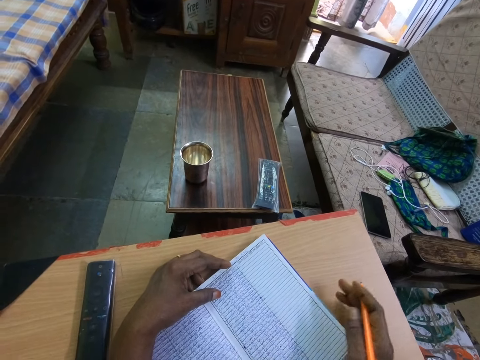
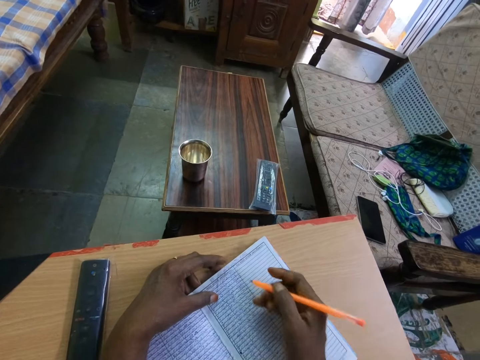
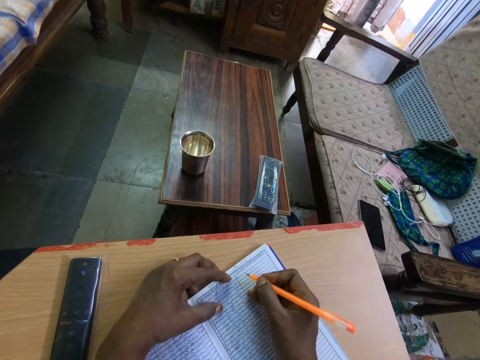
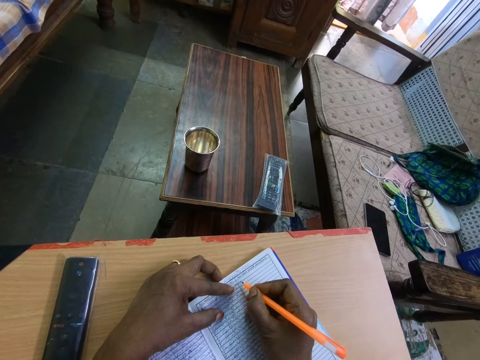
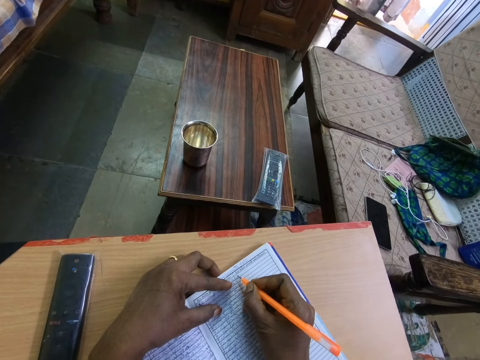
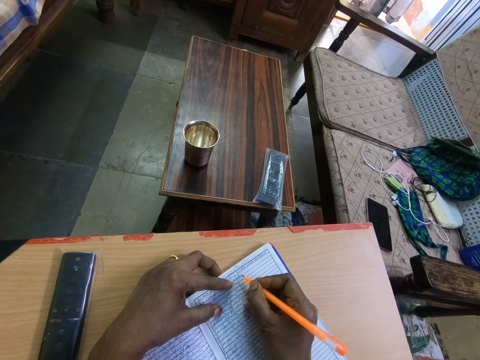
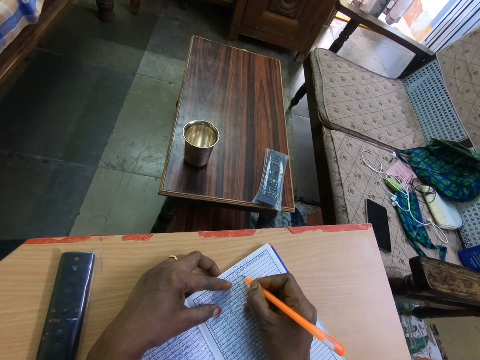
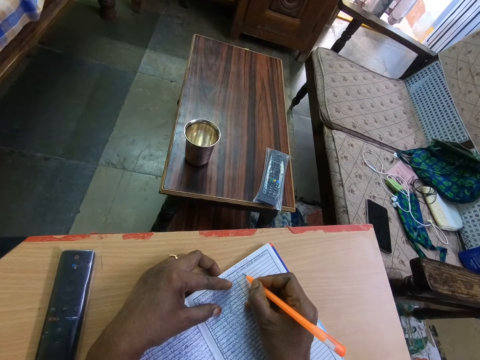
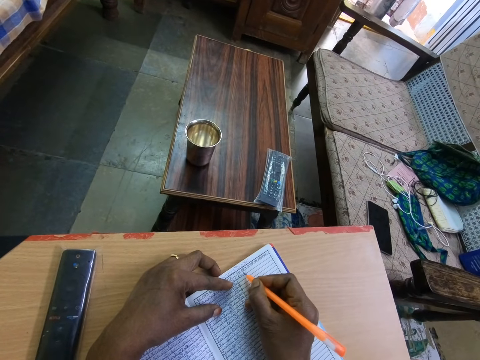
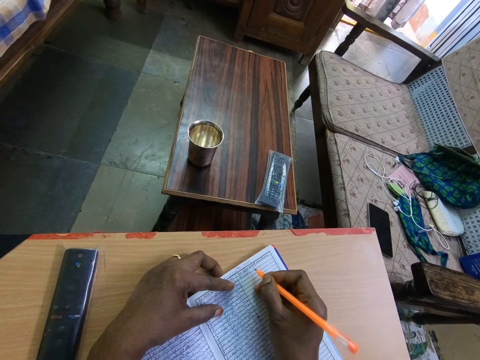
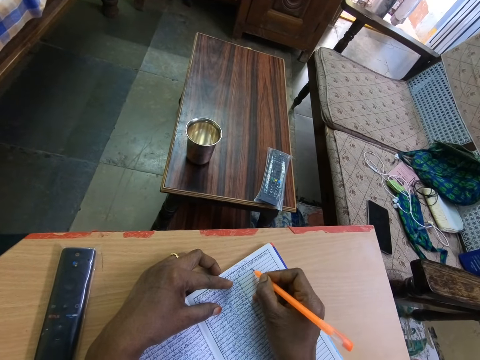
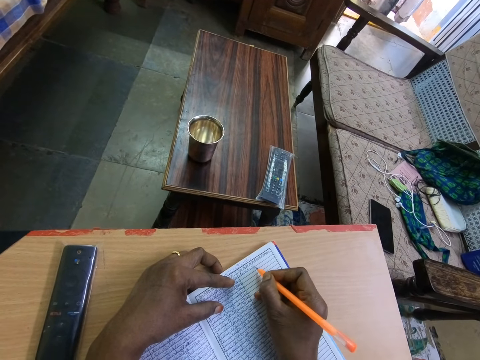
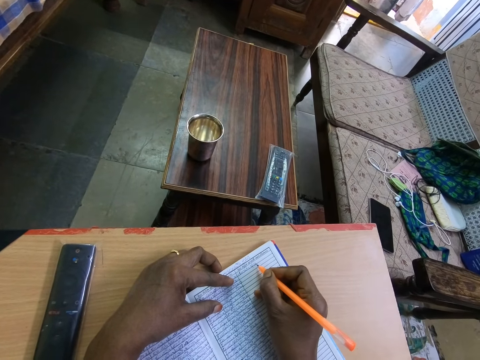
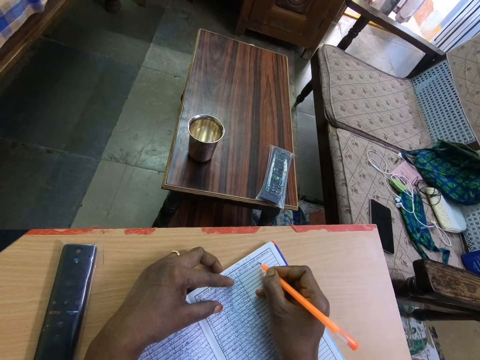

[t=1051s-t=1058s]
The camera wearer looks at the book. She places her right hand on the book. She places her left hand on the book. She writes on the book with the pen in her right hand.

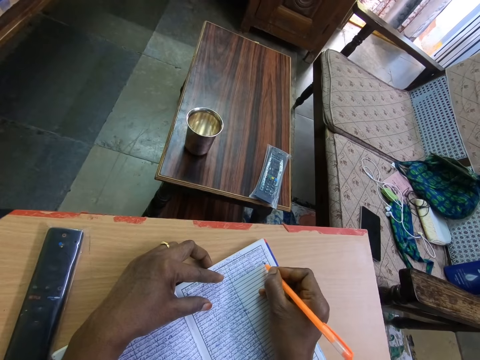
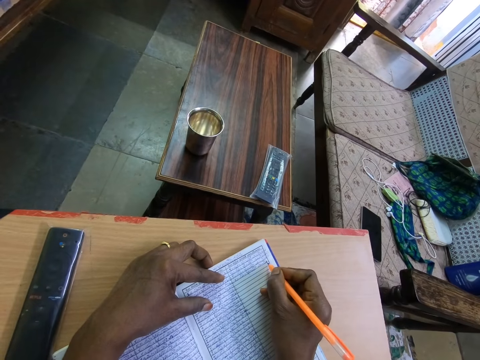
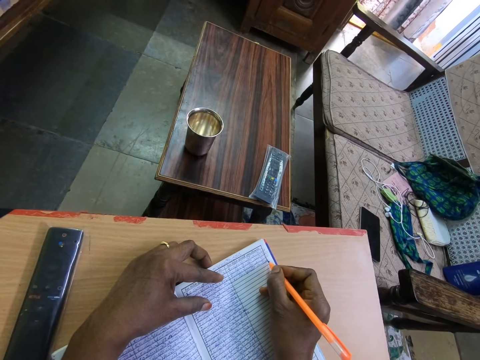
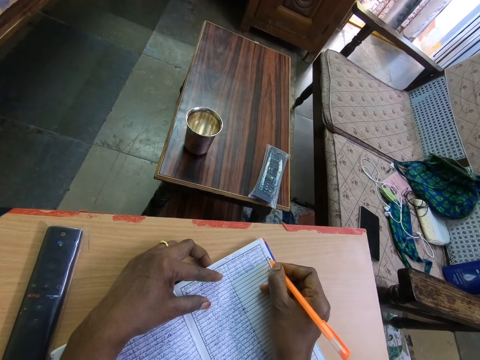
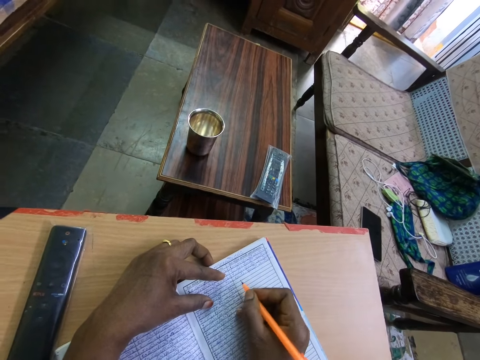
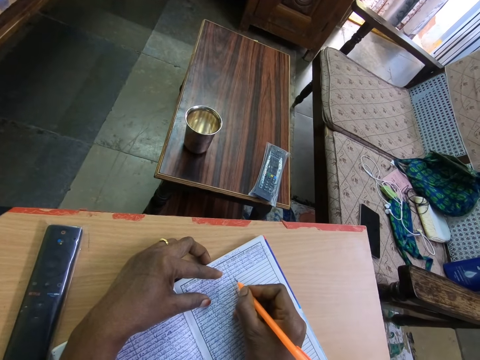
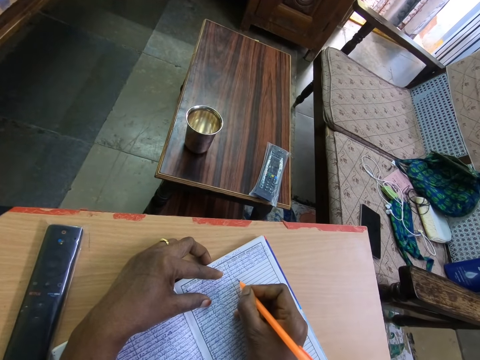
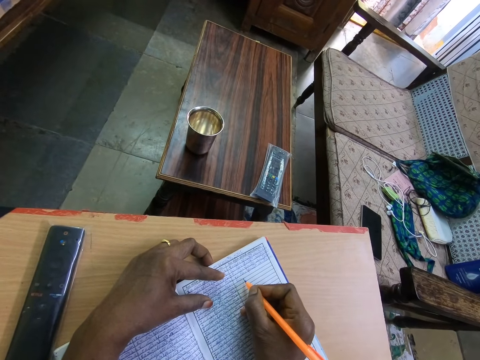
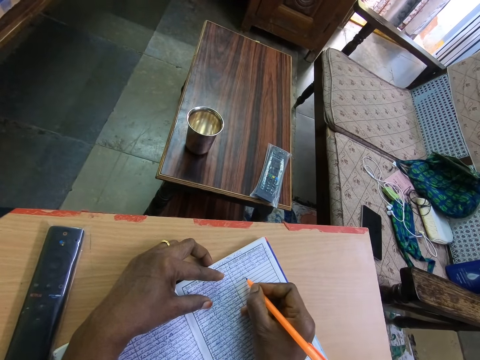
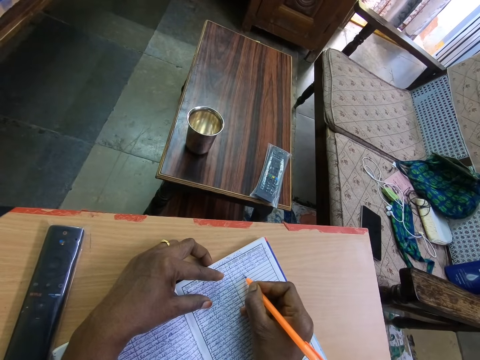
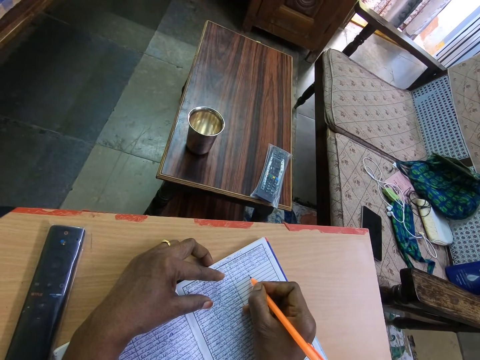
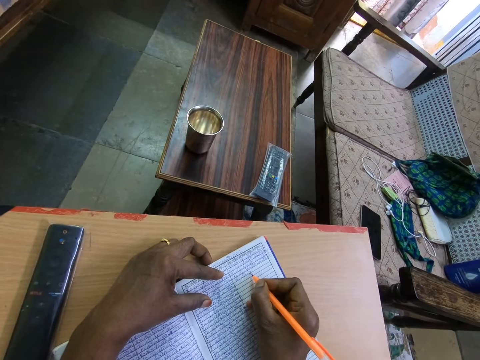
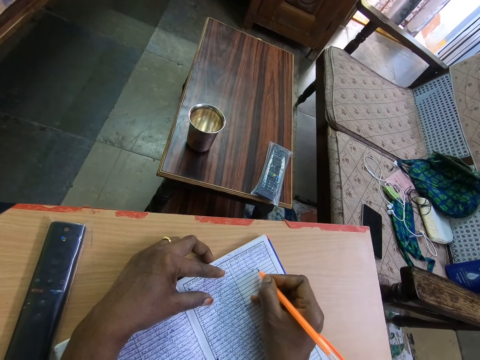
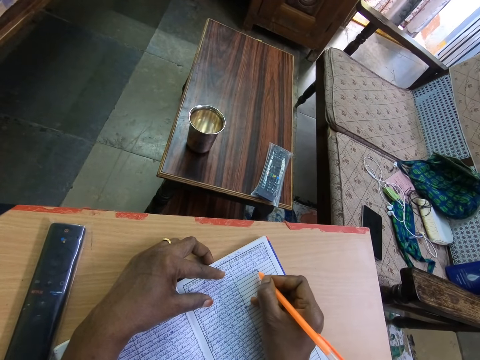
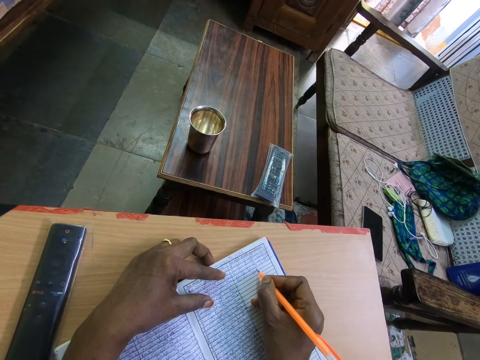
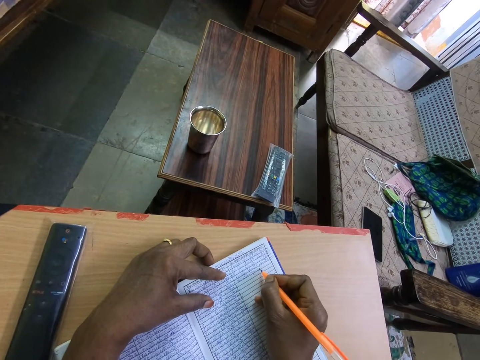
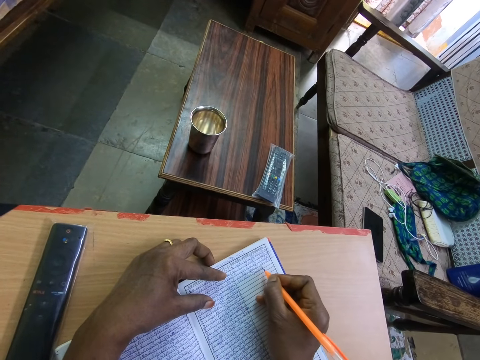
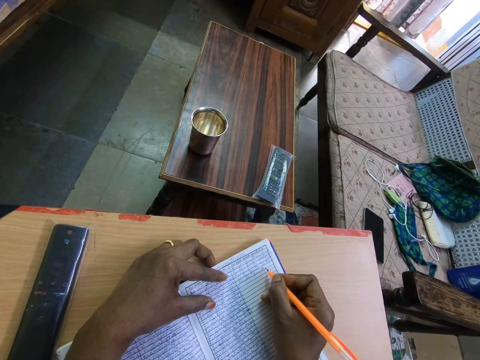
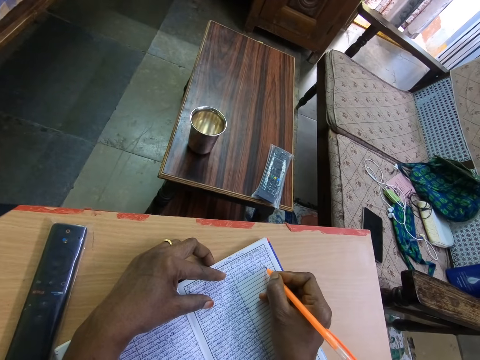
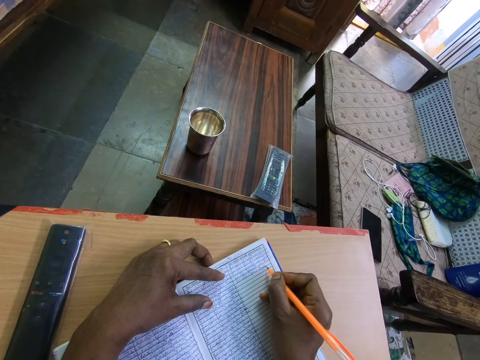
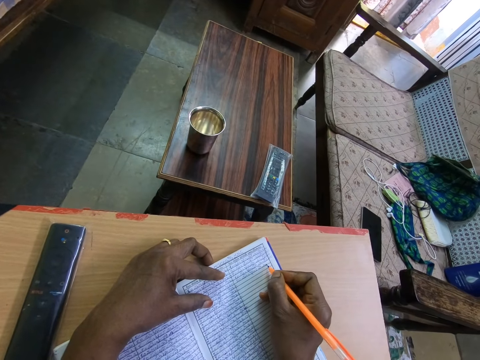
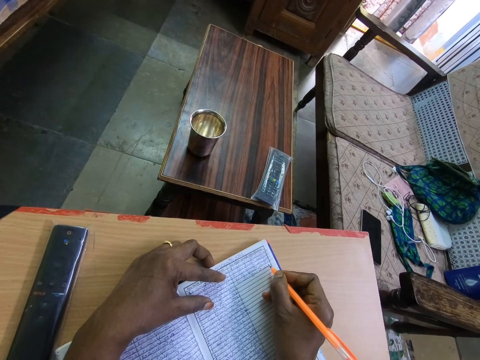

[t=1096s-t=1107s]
The camera wearer adjusts a pen on a book. They write on the book with the pen.

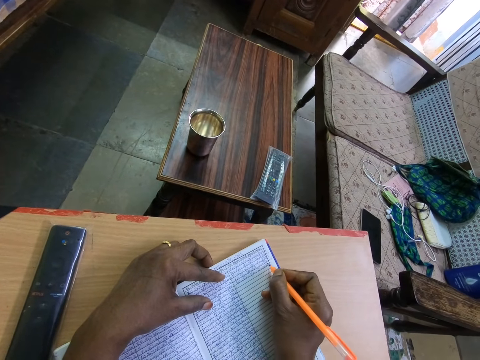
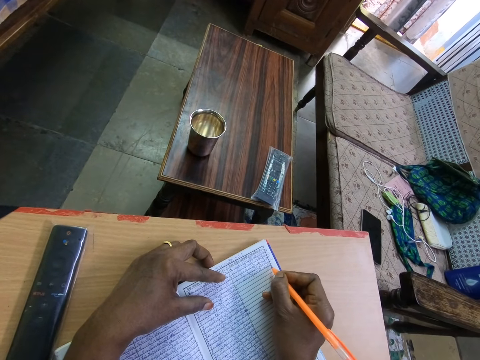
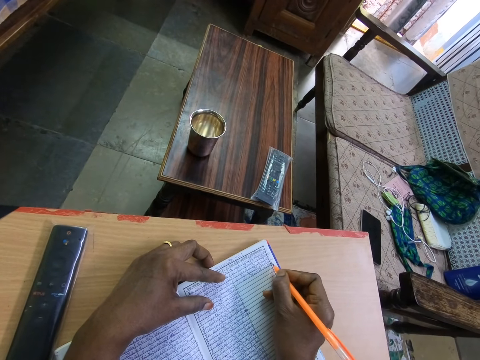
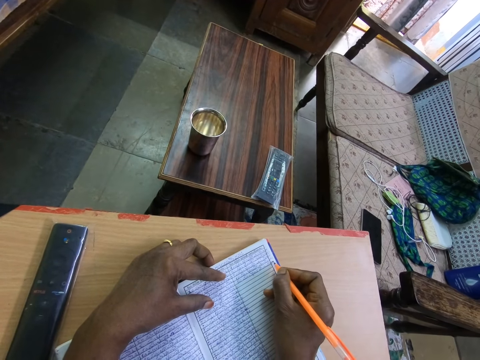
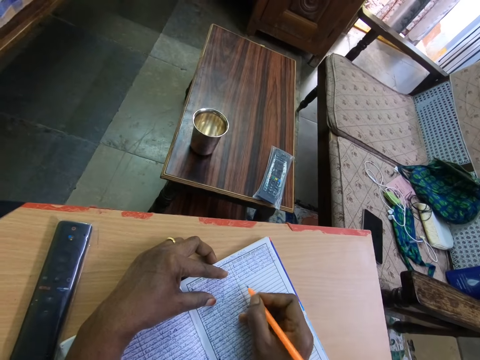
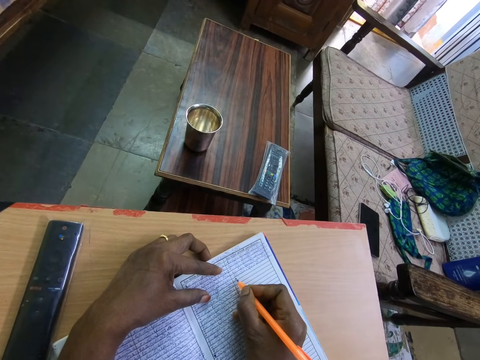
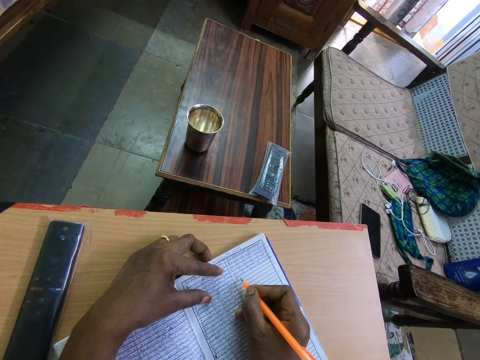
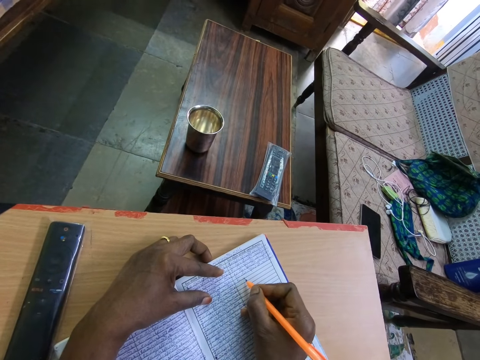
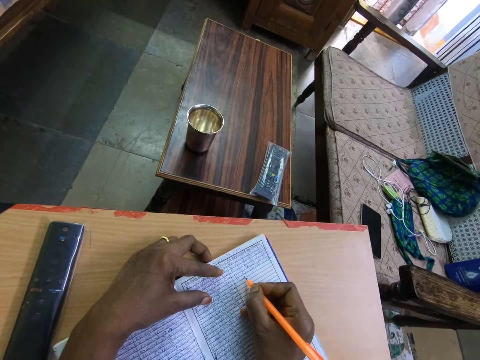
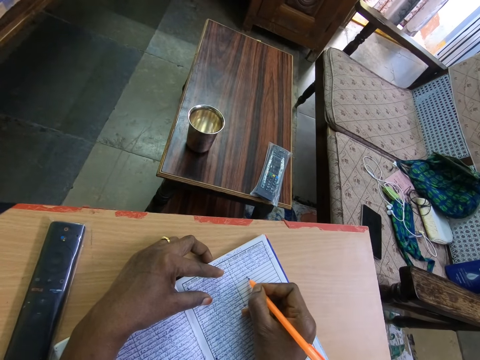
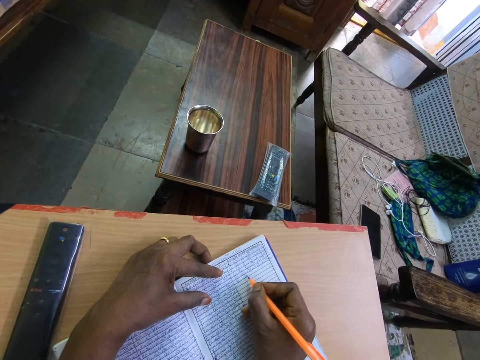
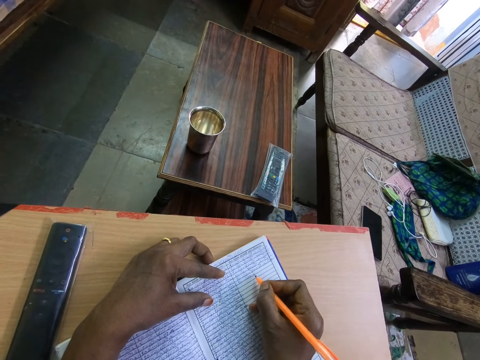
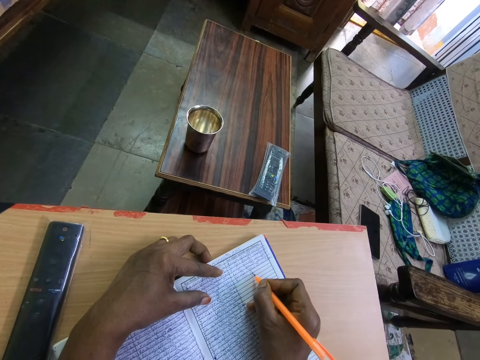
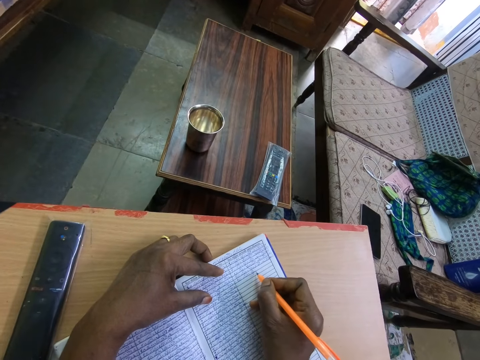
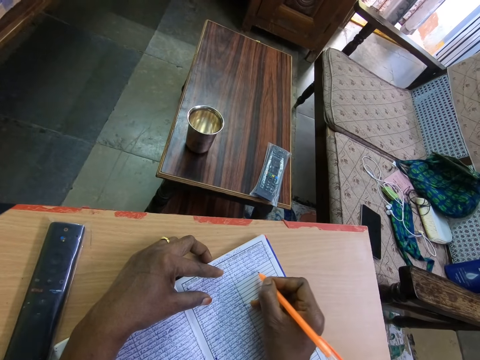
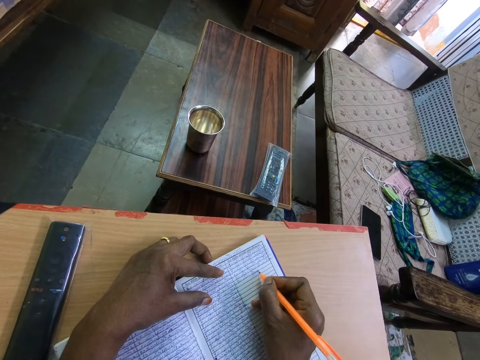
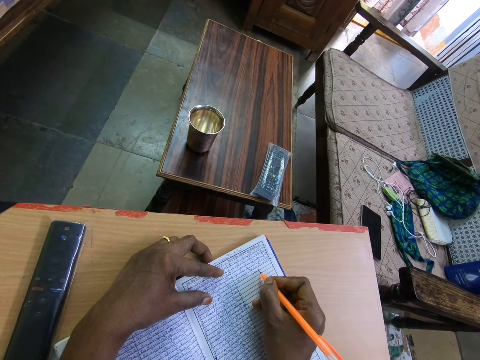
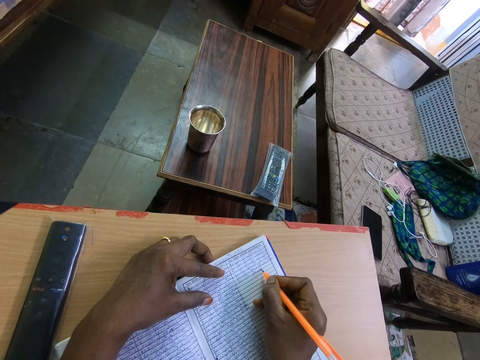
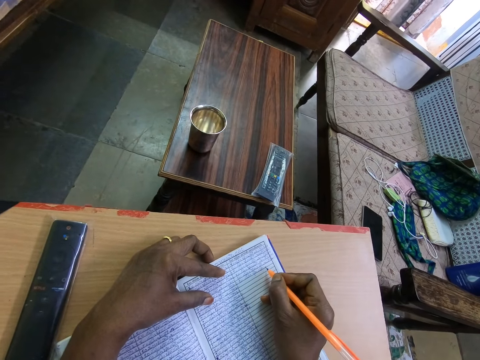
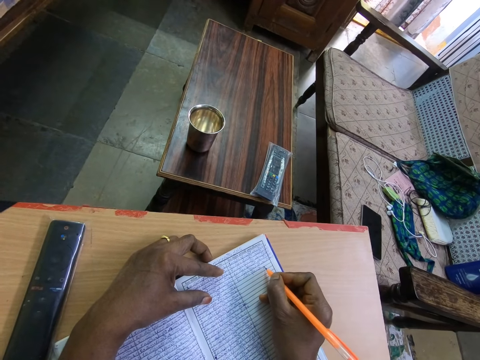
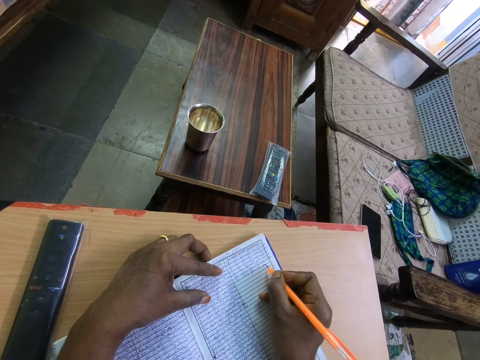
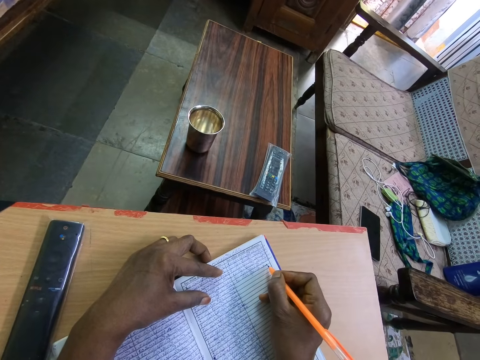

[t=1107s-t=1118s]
The camera wearer adjusts a pen on a book. They write on the book with the pen. They adjust the pen on the book. They write on the book with the pen.
